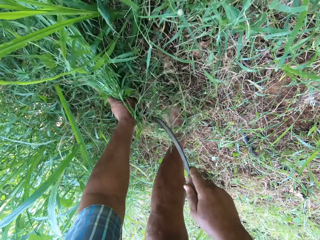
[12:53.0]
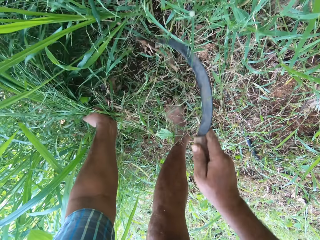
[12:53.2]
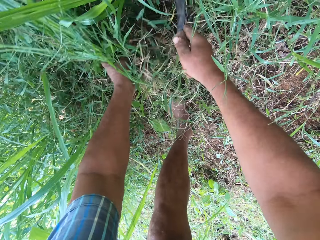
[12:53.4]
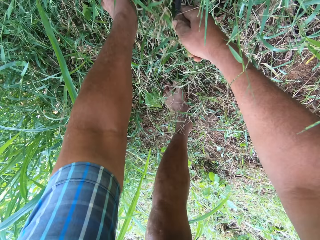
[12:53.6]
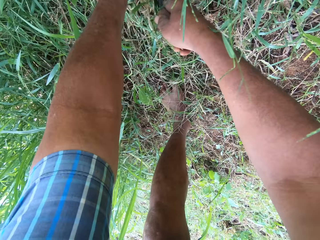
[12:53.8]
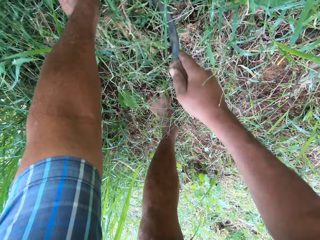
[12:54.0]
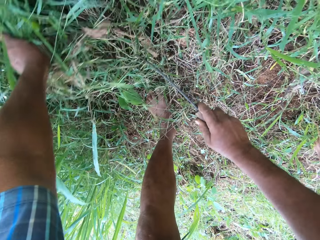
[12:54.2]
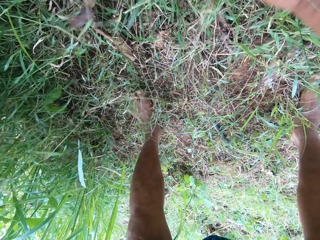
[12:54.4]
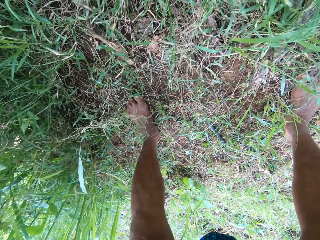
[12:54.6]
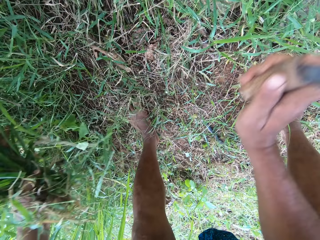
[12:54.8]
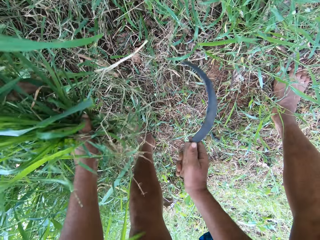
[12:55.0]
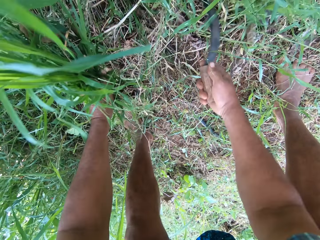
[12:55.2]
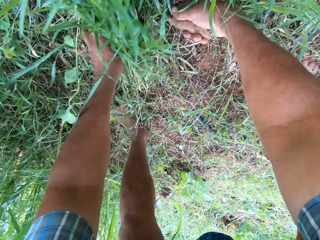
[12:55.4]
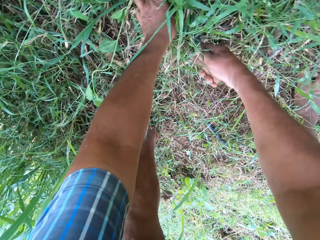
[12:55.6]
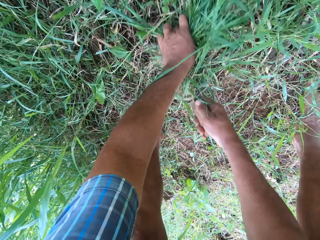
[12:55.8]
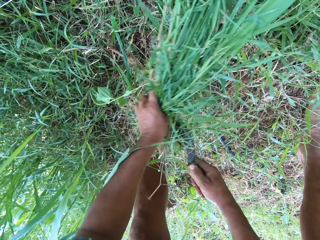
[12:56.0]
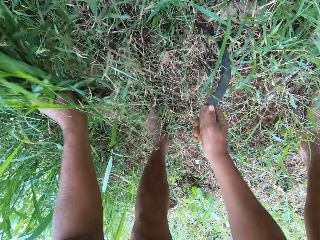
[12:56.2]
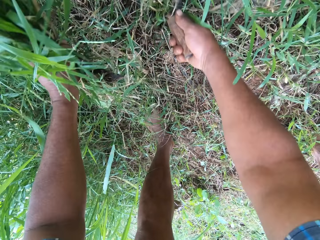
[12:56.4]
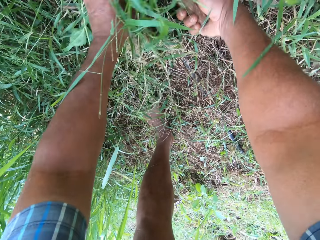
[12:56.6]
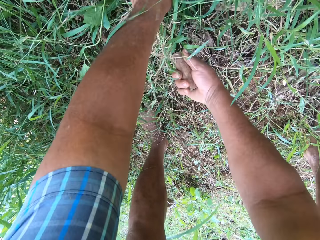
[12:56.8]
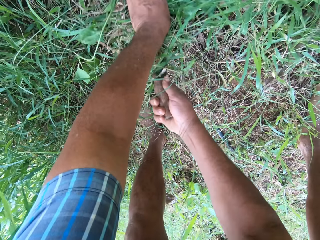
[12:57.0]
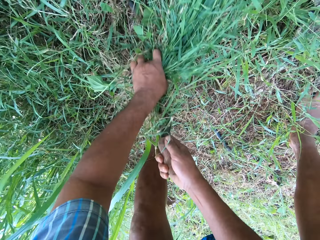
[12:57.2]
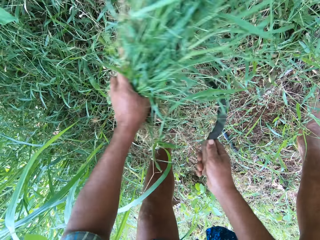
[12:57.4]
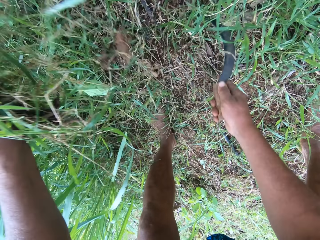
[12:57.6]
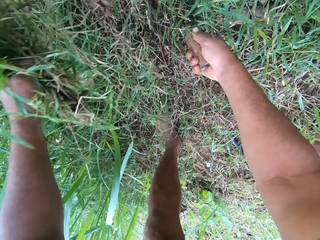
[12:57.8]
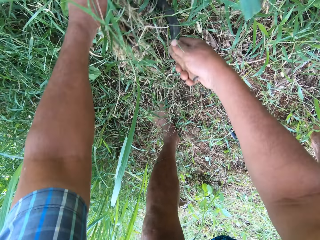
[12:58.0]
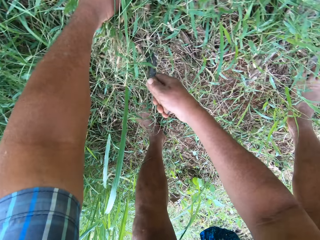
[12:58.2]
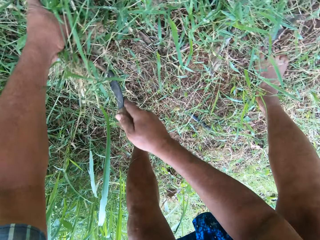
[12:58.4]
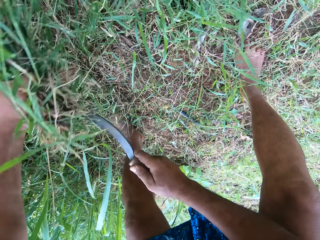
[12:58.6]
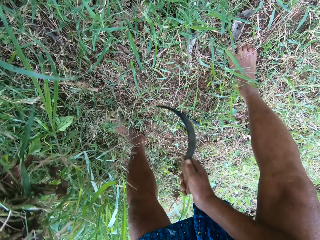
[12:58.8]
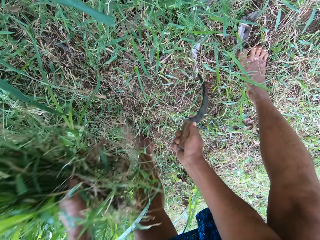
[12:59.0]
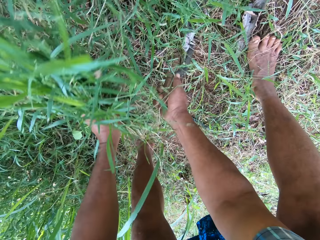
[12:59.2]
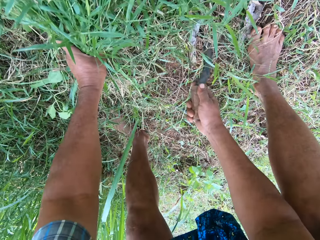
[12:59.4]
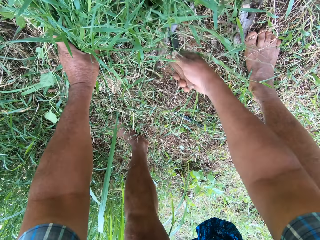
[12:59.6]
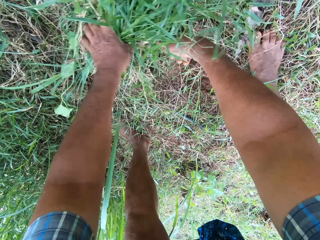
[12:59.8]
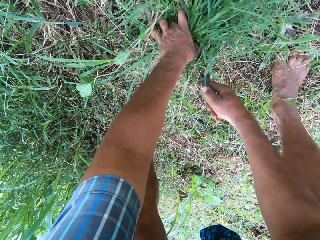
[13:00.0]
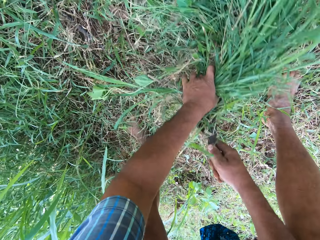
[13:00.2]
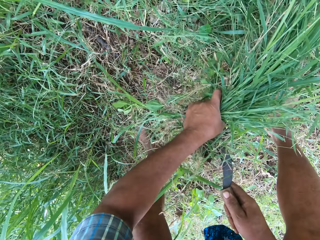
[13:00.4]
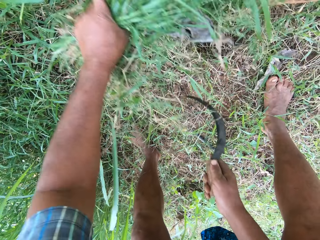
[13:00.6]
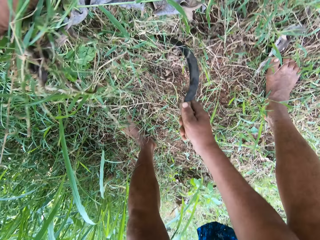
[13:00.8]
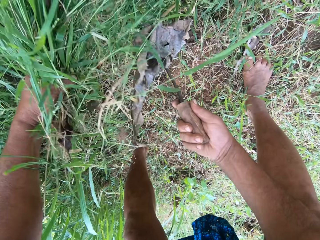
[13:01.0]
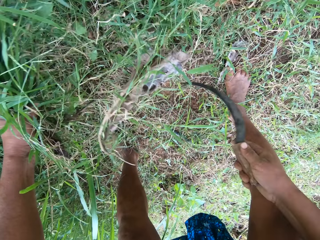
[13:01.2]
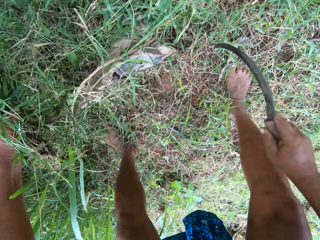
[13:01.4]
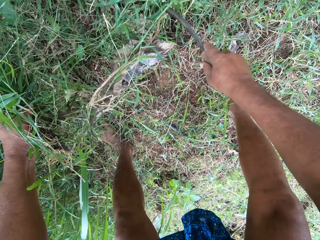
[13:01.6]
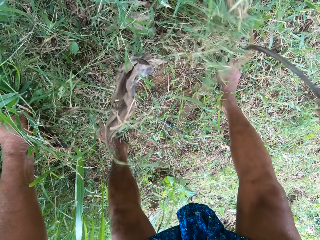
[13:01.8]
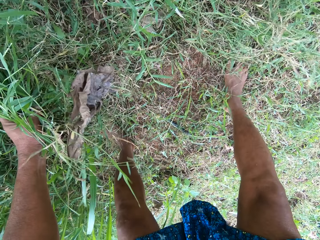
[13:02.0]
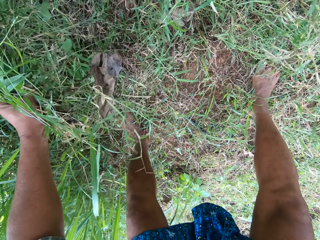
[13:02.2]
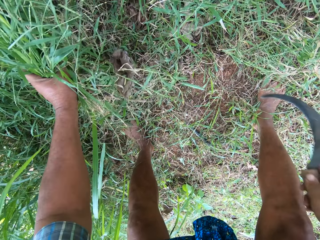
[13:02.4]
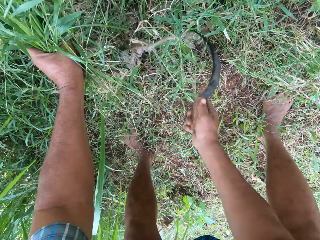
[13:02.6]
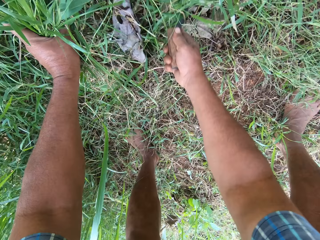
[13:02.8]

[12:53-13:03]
The camera wearer cuts grass in a garden with a sickle. They pull grass from the ground with a hand. They cut grass in the garden with the sickle. They pull grass from the ground with a hand. They cut grass in the garden with the sickle. They pull grass from the ground with a hand.

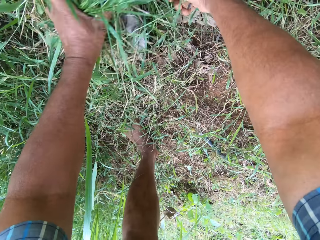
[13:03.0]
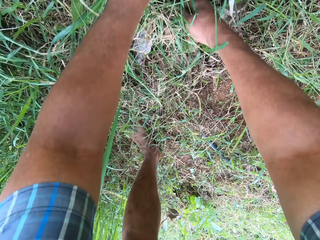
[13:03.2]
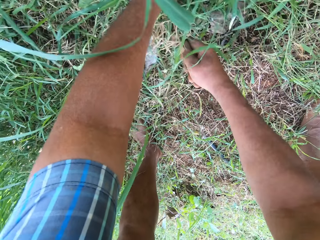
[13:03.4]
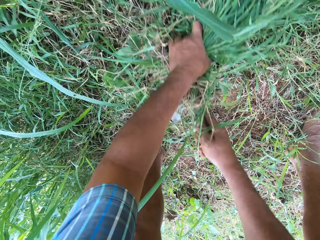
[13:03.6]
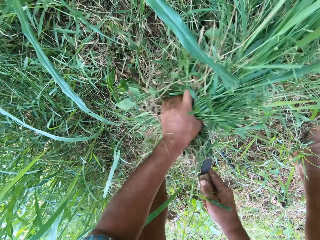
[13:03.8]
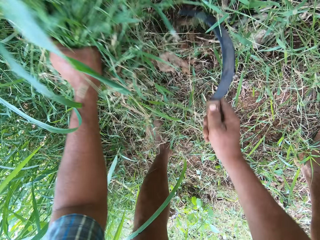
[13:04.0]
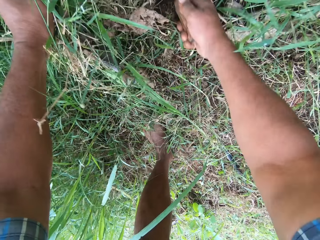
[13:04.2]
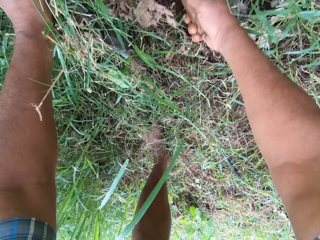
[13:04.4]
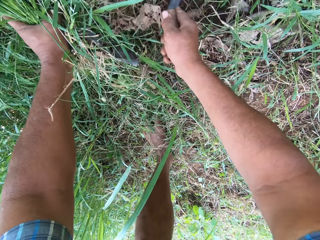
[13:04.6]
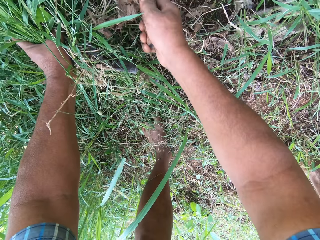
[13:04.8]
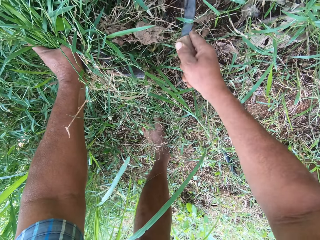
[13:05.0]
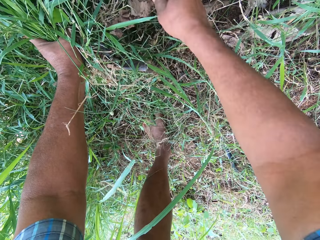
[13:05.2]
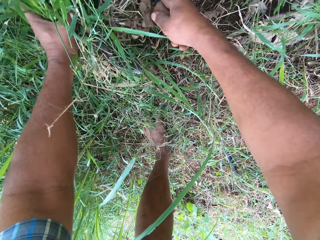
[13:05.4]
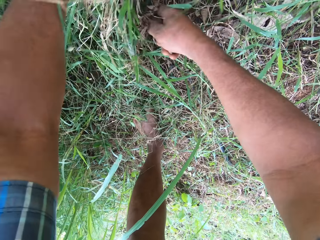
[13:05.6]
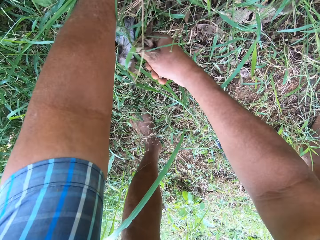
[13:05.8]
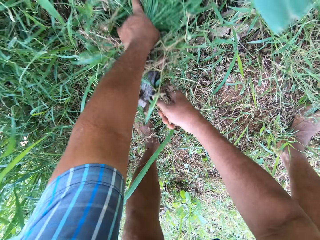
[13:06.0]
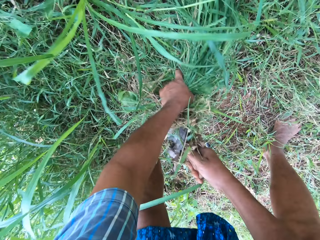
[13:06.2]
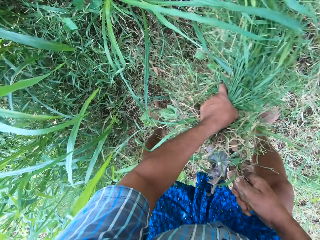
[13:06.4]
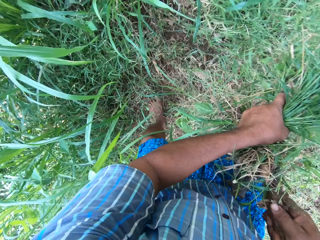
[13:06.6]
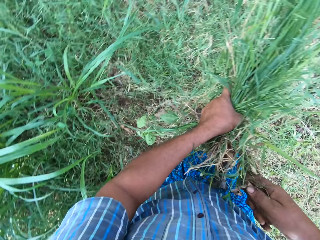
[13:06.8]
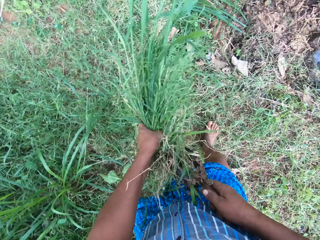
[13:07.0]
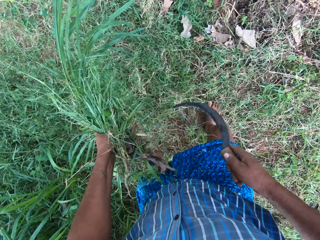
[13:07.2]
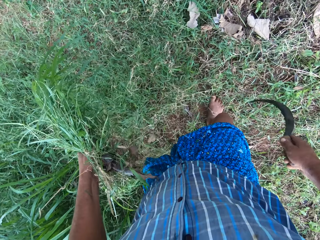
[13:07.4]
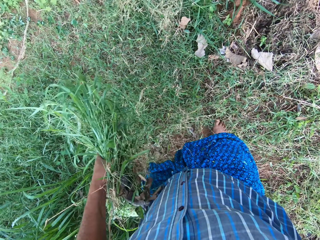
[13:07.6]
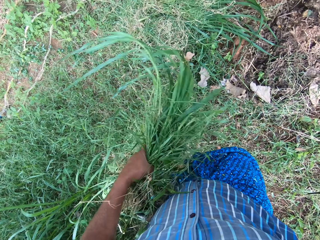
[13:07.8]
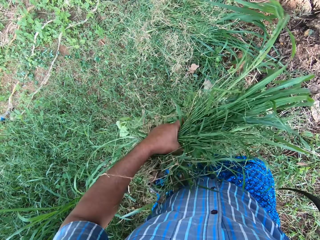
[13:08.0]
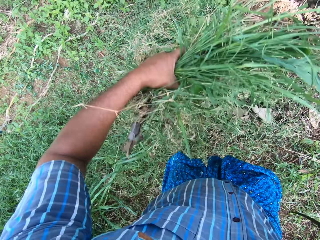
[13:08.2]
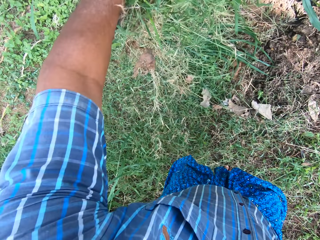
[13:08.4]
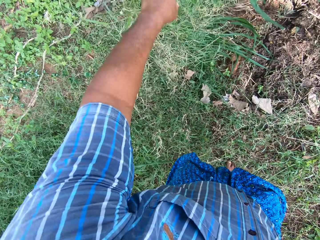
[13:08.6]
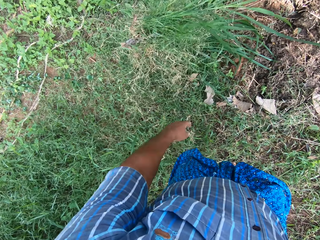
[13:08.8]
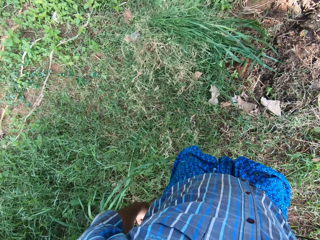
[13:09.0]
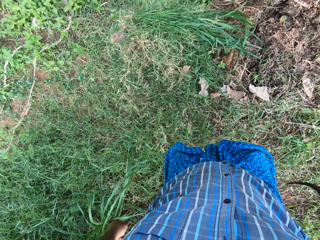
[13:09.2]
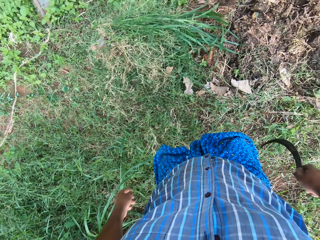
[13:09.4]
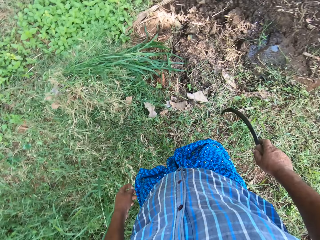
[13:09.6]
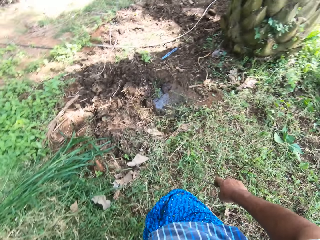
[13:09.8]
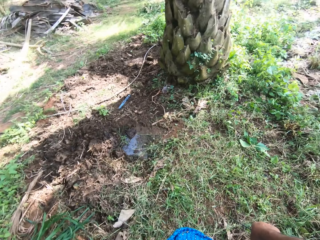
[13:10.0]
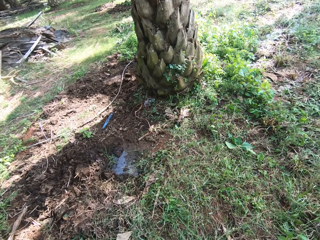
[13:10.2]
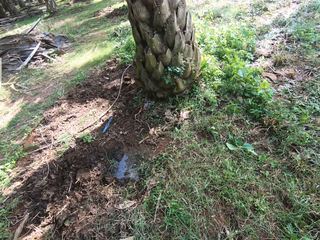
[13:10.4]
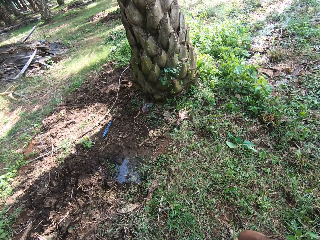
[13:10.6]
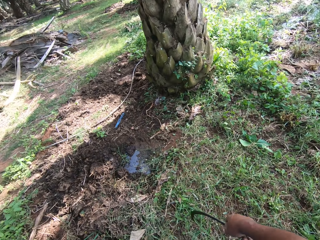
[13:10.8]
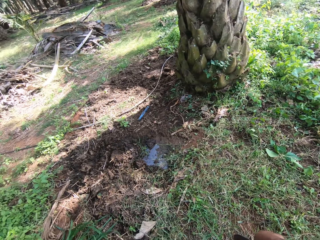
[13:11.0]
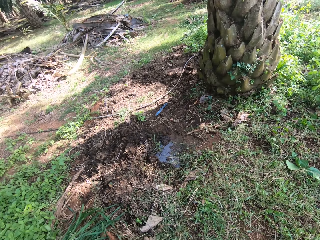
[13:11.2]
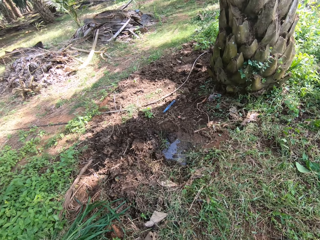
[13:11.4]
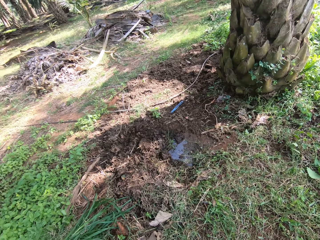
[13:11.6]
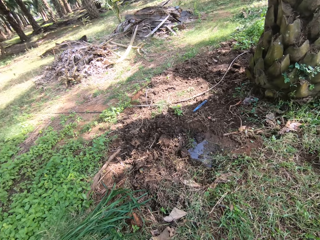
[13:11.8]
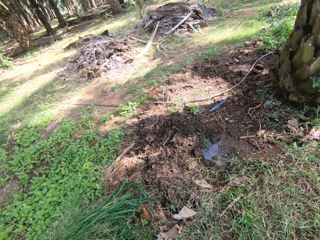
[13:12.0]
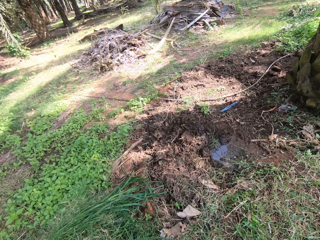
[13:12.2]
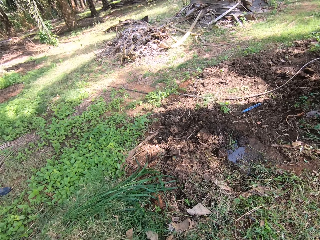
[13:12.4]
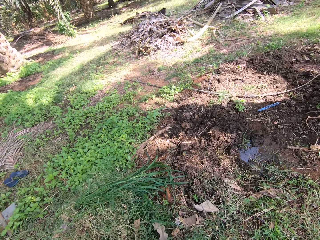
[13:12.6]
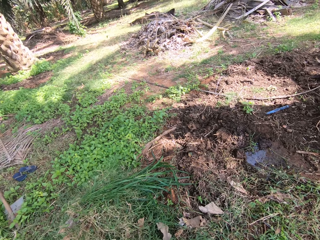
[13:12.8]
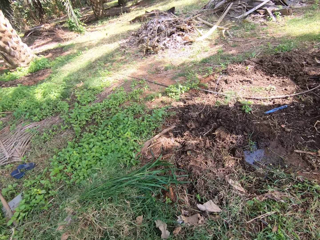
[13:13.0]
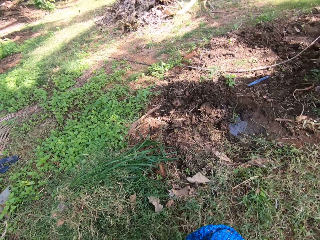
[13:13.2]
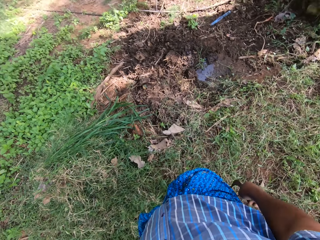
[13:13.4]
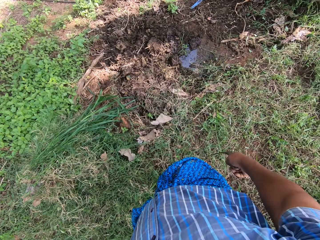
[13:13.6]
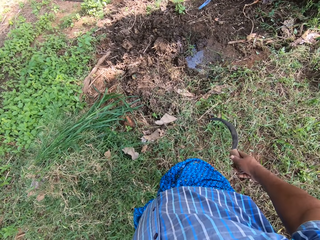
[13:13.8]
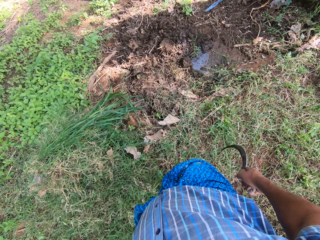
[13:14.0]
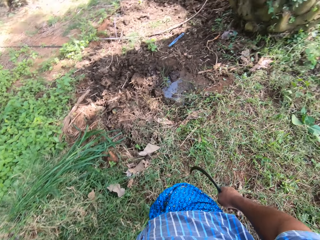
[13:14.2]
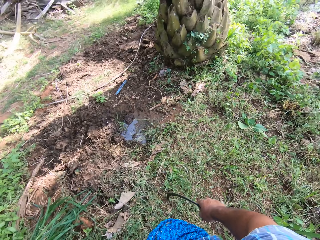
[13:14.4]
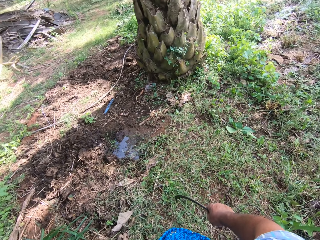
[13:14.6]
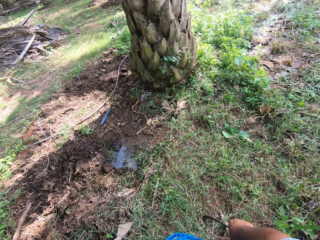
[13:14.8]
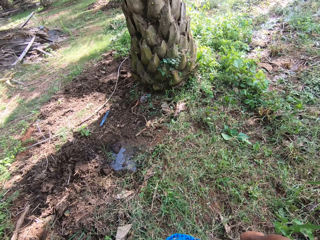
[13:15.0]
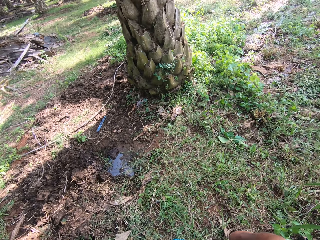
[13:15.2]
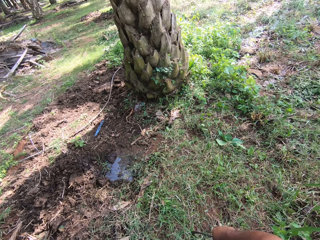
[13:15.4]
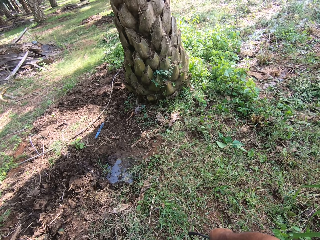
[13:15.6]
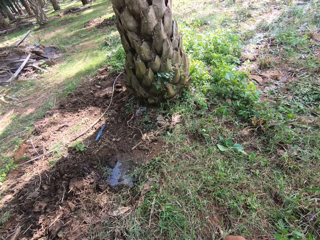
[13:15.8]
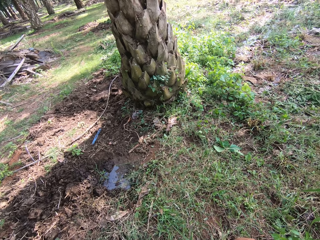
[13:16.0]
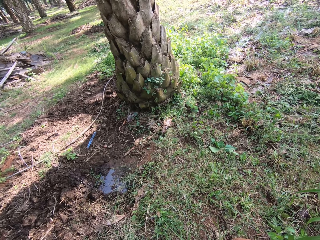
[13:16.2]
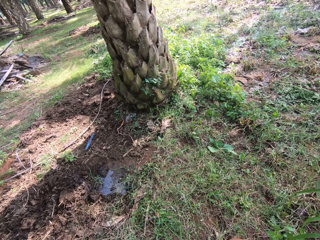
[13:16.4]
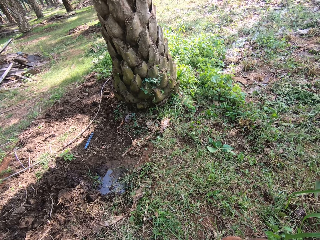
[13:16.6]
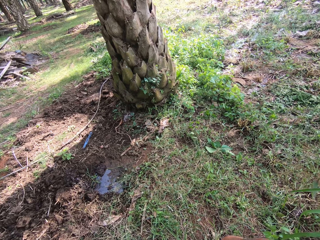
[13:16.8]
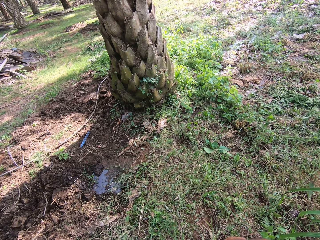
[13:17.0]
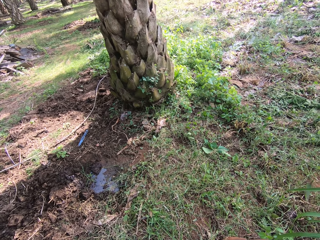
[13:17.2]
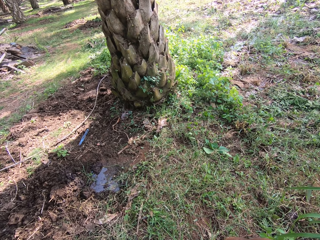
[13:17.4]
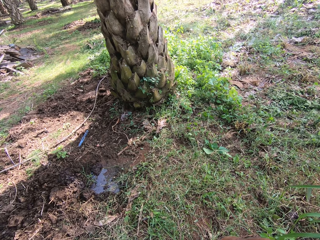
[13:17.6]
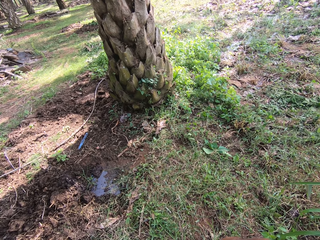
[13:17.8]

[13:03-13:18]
The camera wearer cuts grass in a garden with a sickle. He pulls grass from the ground with a hand. He stands. He turns to the right. He throws the grasses away with his left hand. He looks around the garden. He puts down the grass on the ground with a hand. He turns around. He looks around the garden. He adjusts the sickle on a hand. He looks around the garden.
